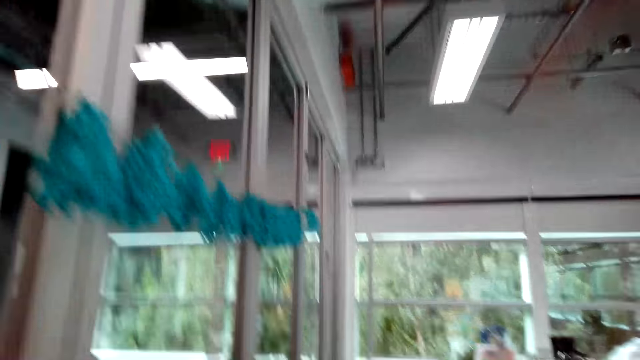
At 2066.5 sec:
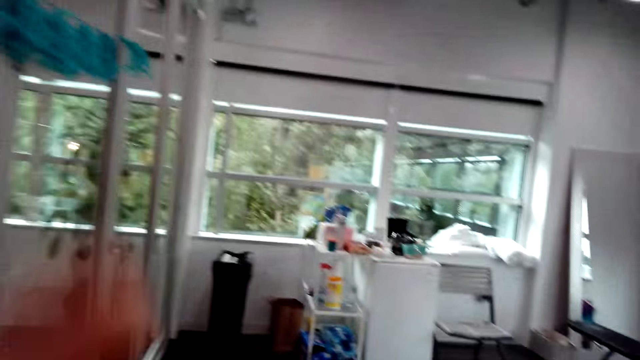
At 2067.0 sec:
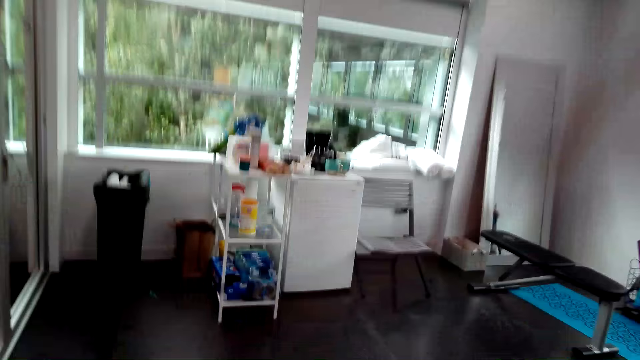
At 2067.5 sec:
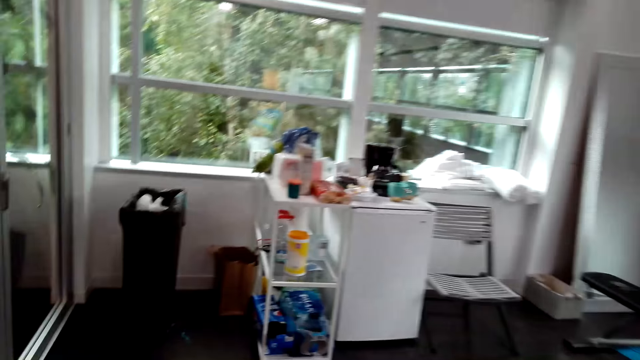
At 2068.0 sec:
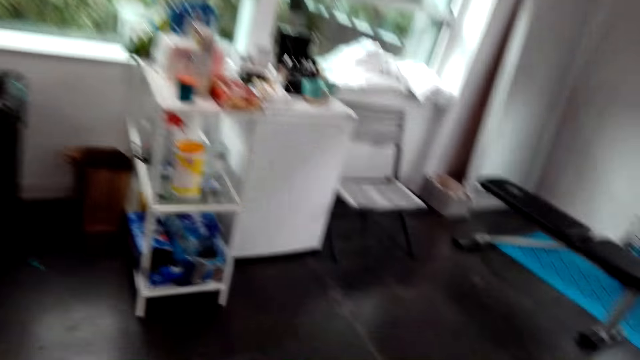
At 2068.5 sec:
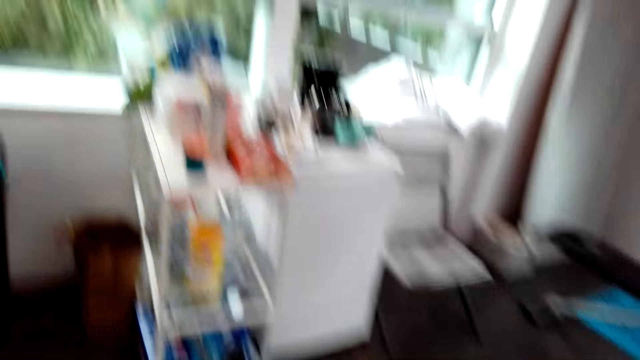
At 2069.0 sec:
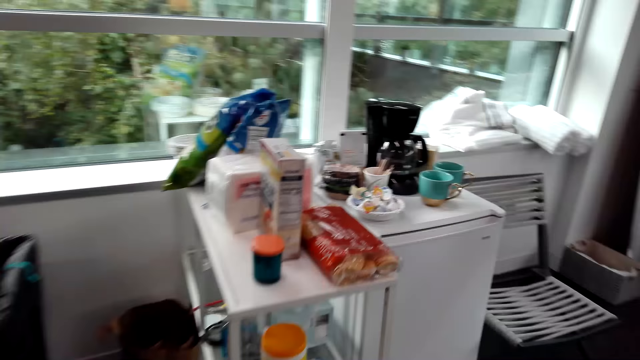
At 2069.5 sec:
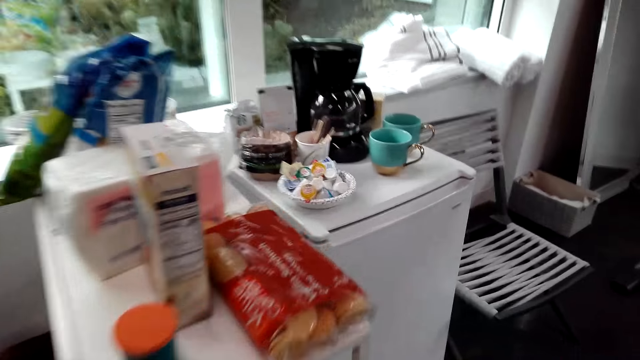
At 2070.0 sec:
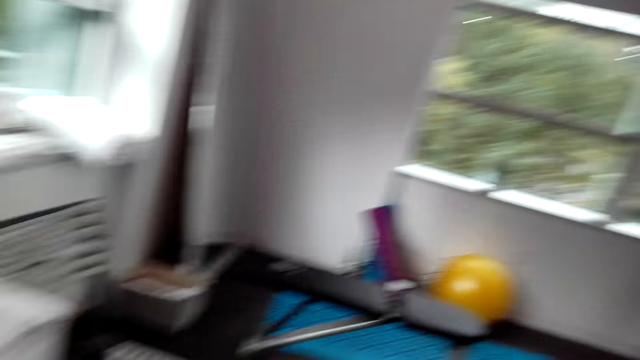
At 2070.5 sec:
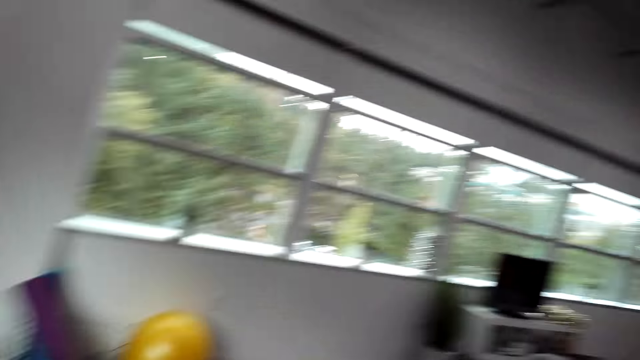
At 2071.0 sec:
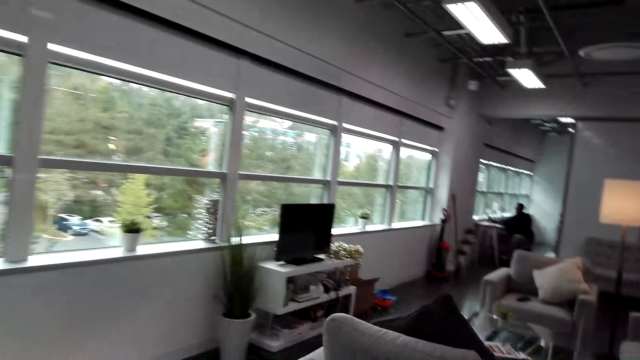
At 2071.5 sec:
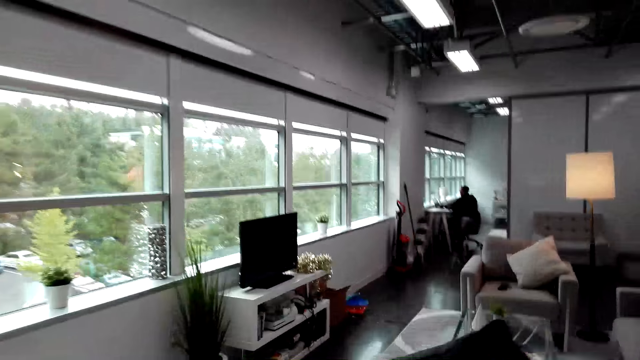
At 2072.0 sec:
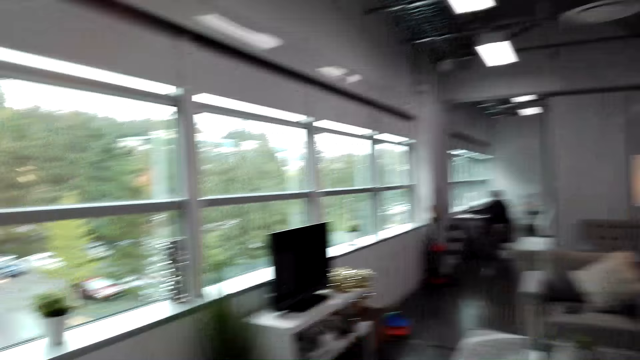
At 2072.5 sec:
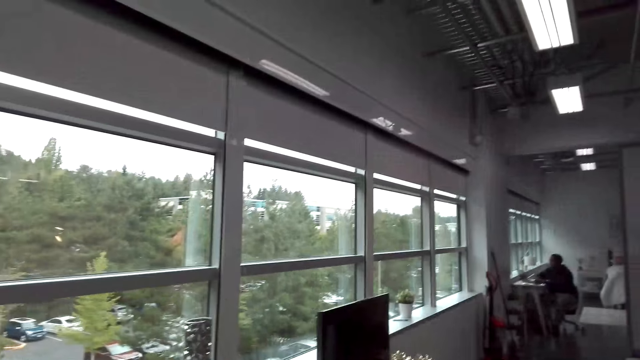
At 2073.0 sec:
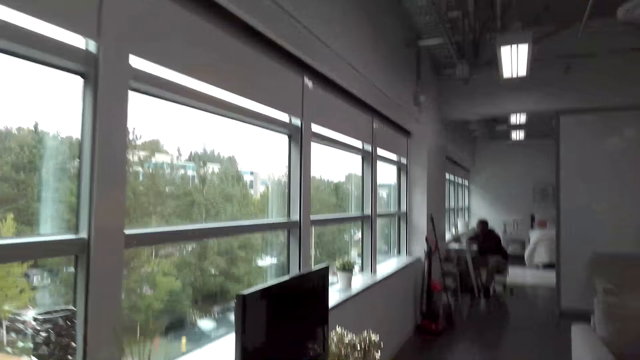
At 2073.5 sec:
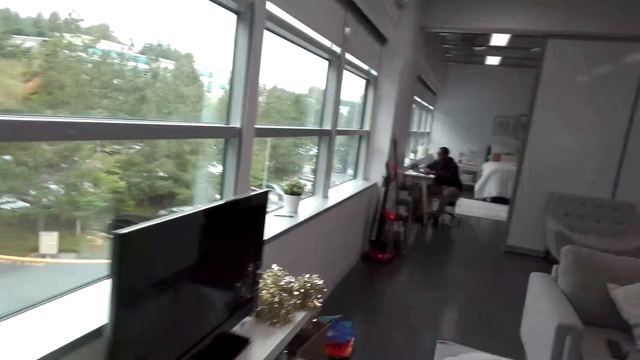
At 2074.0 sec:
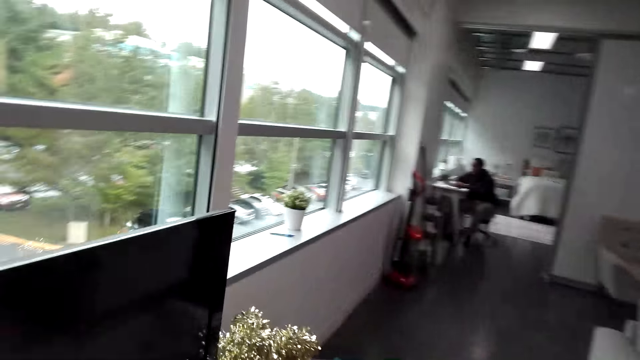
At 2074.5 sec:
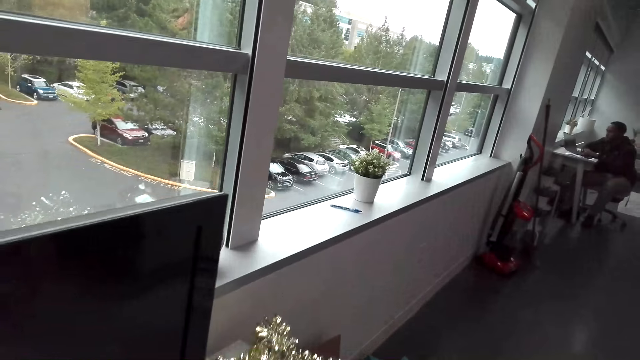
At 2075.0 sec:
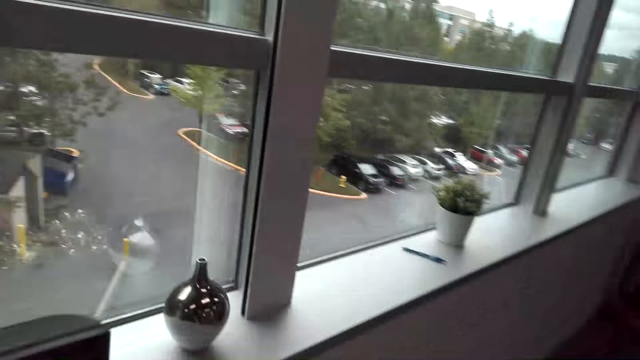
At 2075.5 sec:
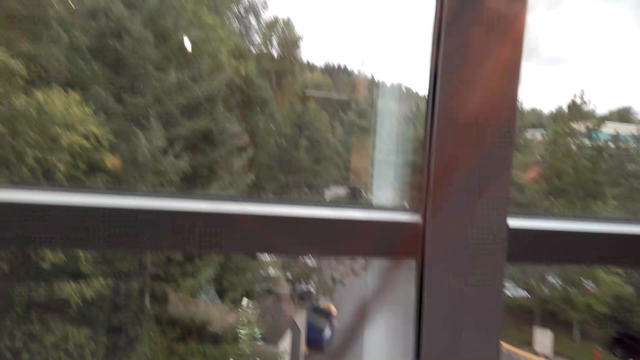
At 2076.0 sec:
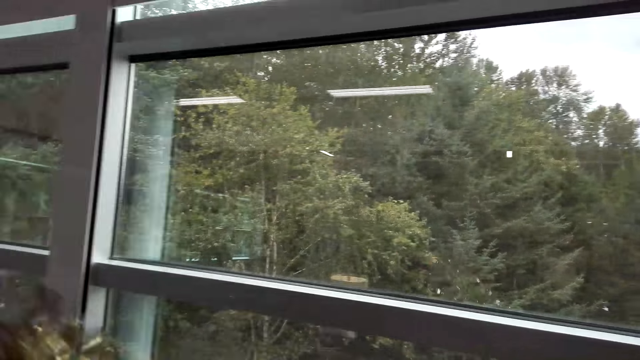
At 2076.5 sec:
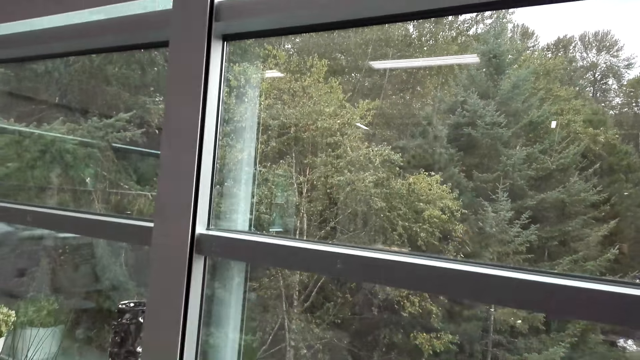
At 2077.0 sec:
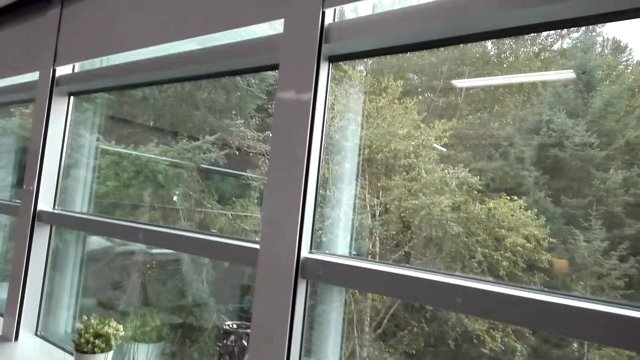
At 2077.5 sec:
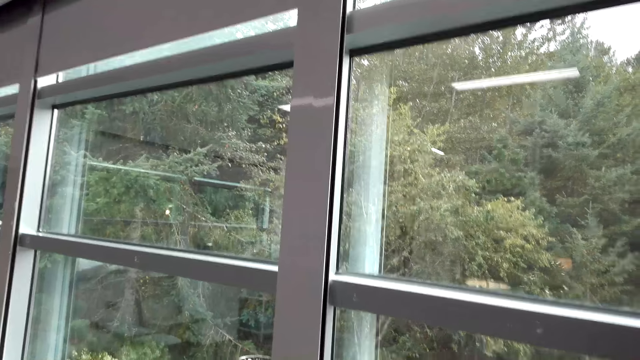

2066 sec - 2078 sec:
The camera wearer walks around the house. They pick up decorations on the TV cabinet.

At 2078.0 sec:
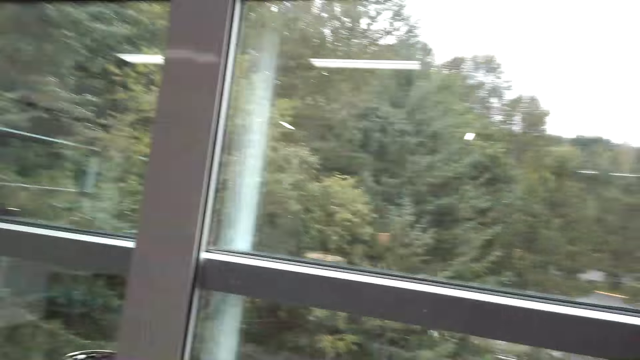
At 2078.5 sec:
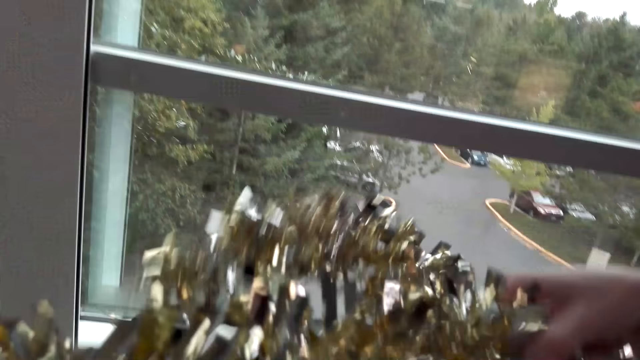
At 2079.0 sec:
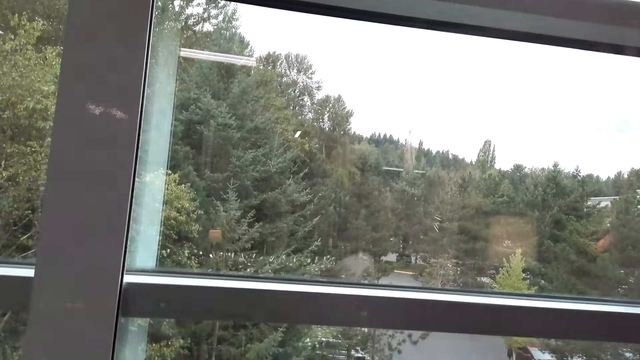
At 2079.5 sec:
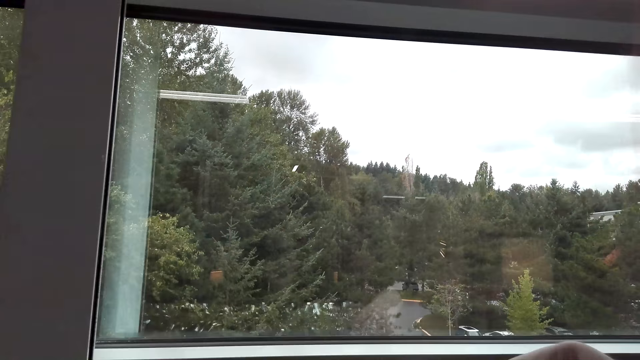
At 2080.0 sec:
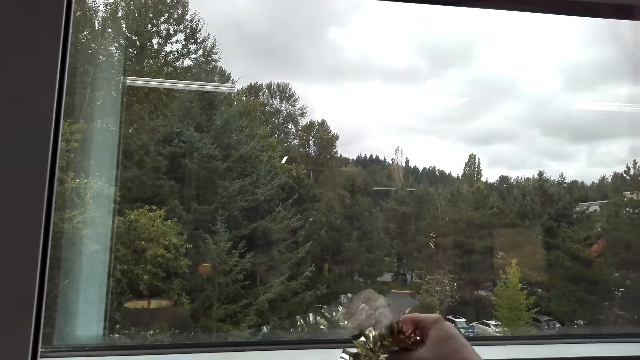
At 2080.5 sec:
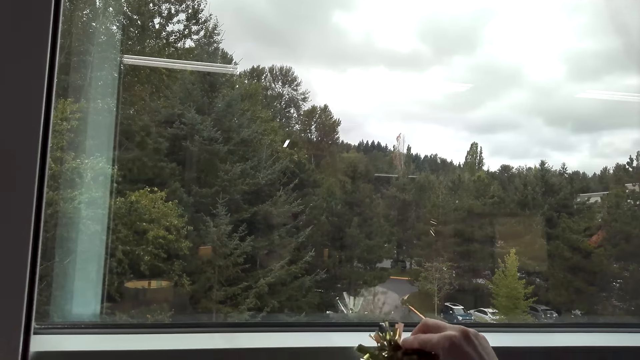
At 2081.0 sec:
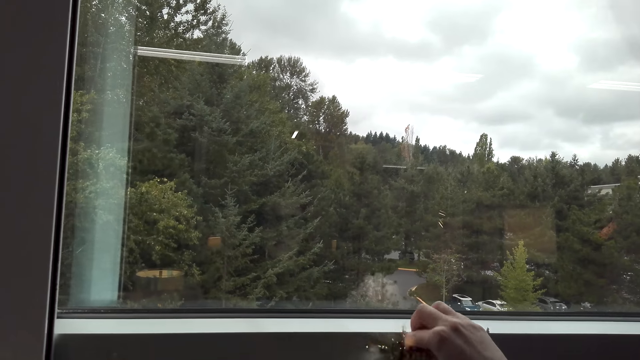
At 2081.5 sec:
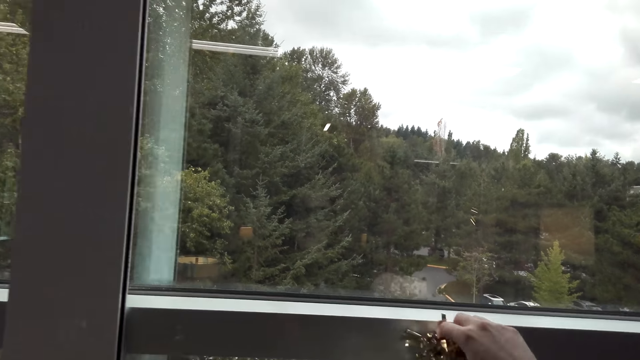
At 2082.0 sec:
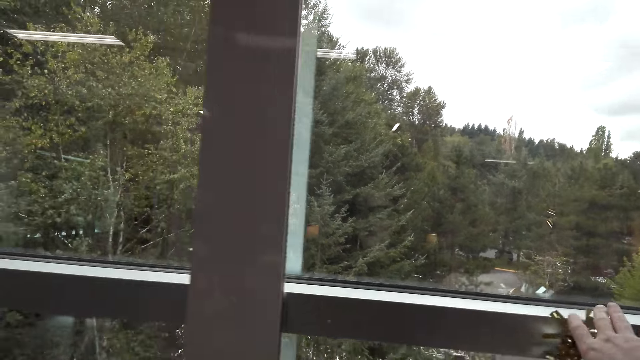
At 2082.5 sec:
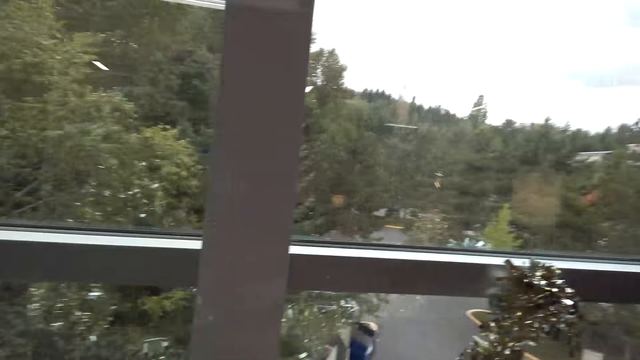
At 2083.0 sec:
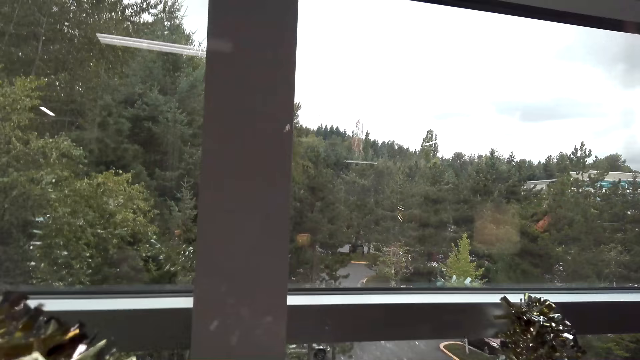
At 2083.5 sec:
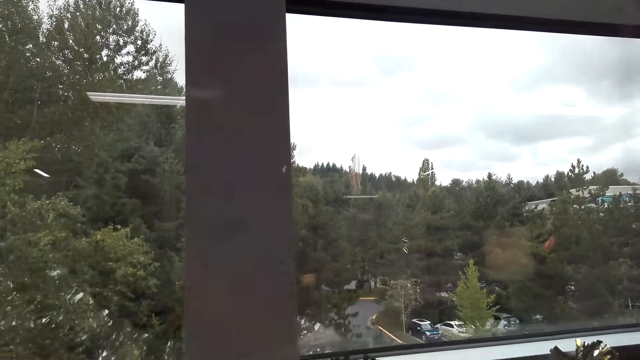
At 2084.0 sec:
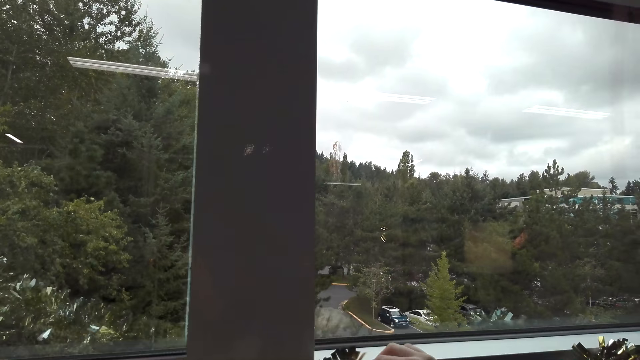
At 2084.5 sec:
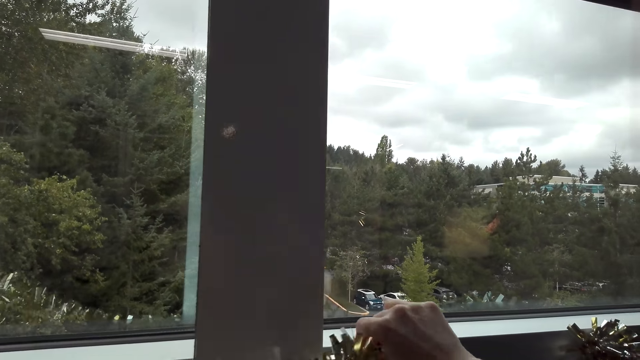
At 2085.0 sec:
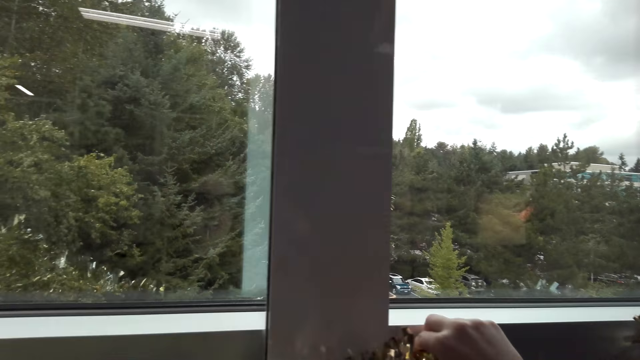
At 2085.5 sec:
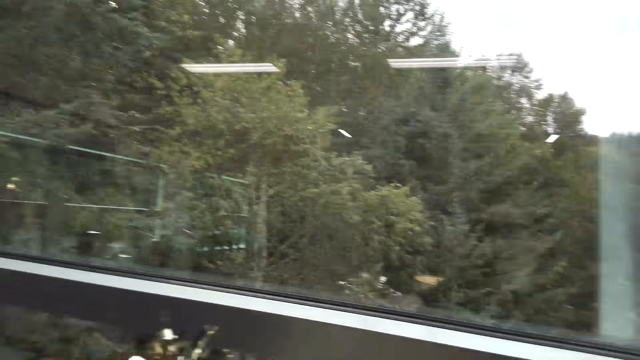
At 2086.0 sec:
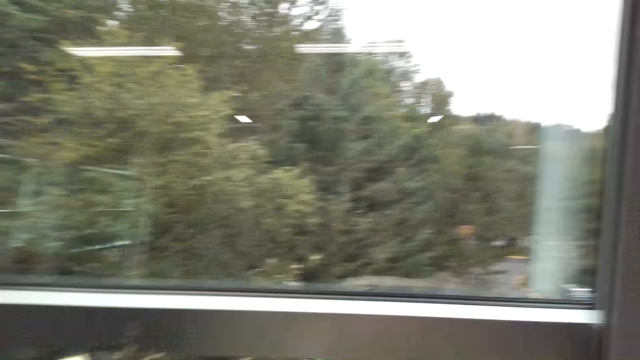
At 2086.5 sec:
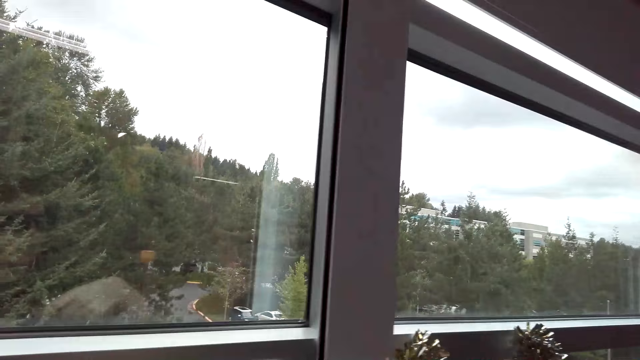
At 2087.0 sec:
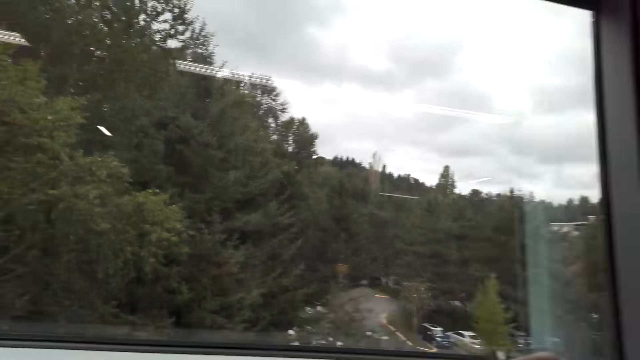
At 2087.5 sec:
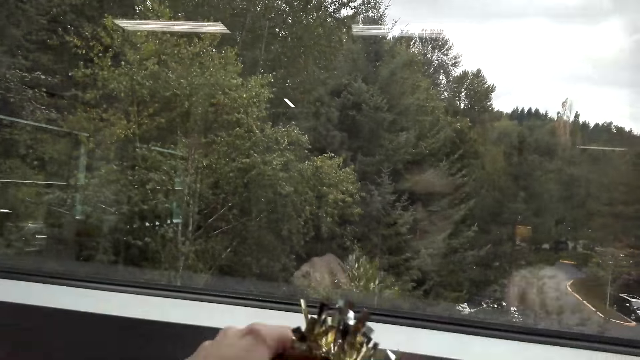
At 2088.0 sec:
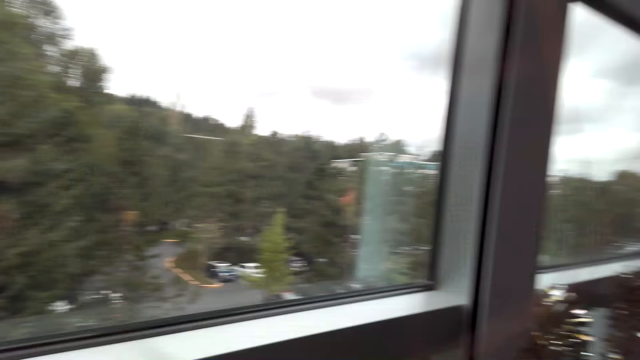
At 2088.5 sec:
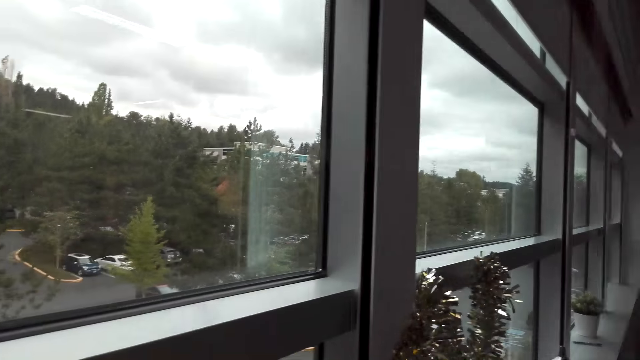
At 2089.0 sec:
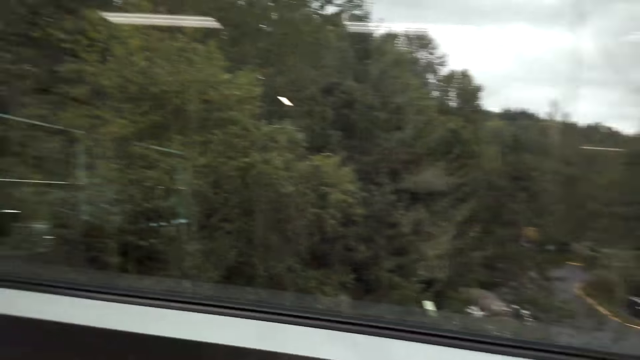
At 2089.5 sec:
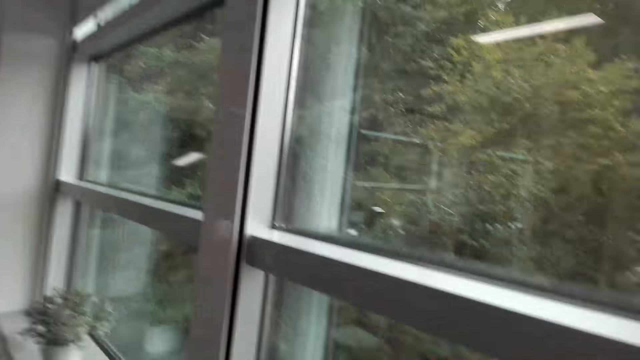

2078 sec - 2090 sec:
The camera wearer picks up decorative papers. They hang the decorations on the window frame. They arrange the decorative papers.
